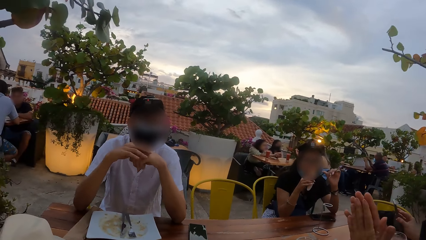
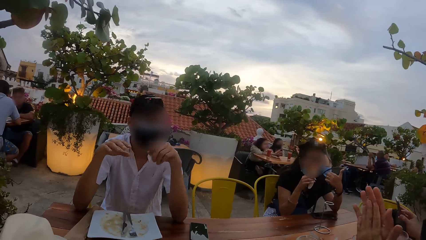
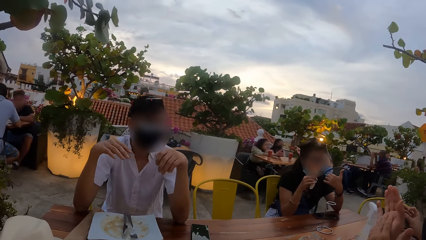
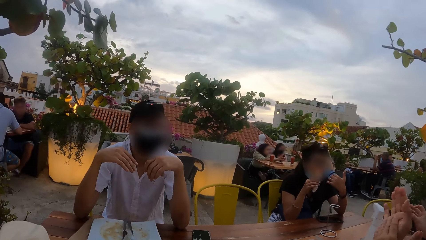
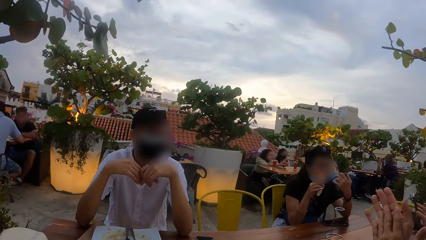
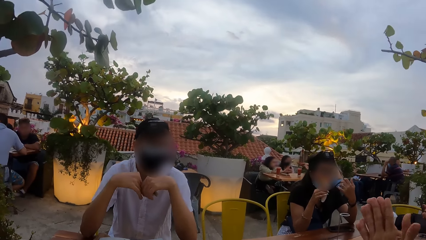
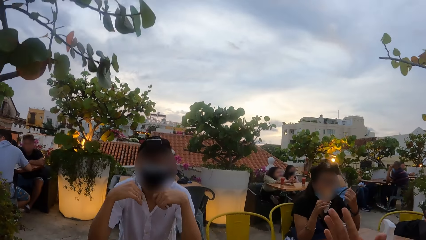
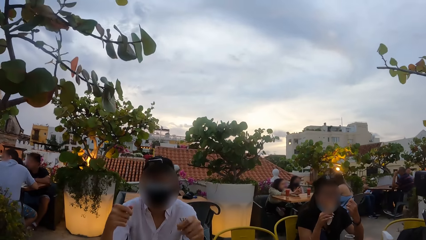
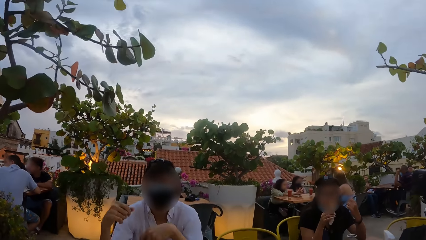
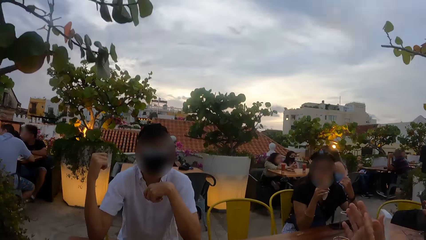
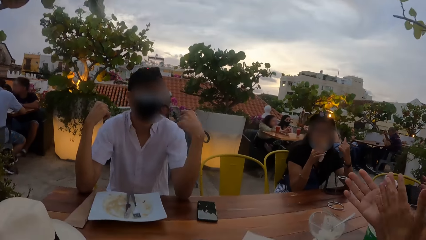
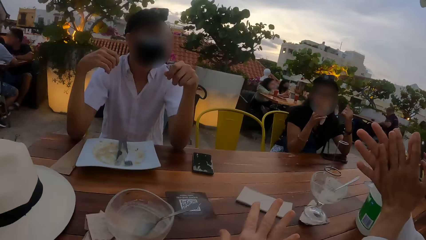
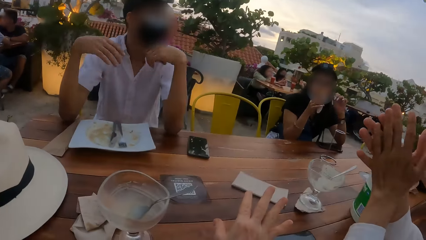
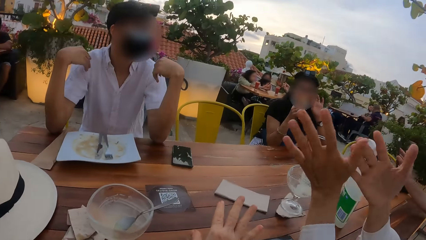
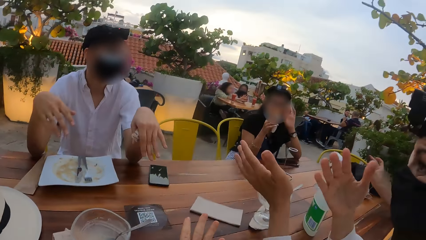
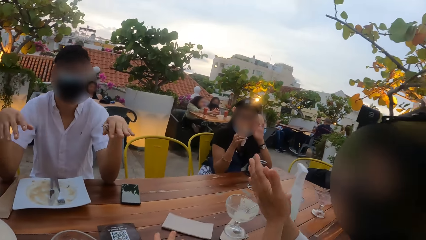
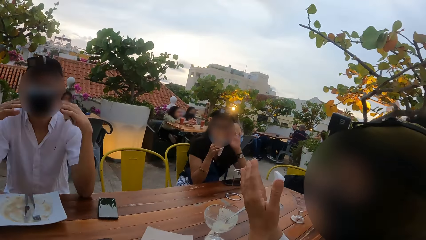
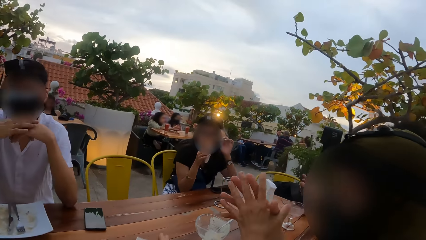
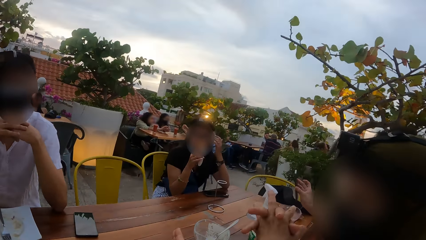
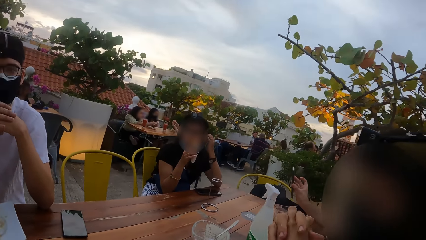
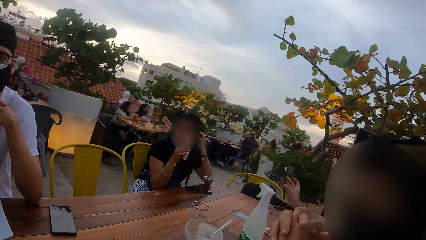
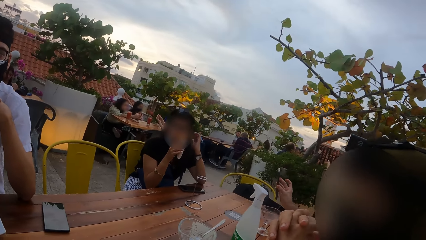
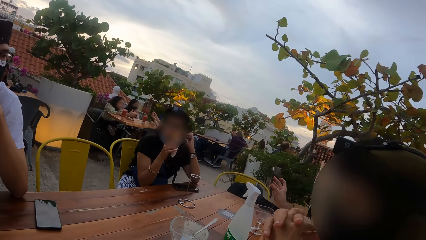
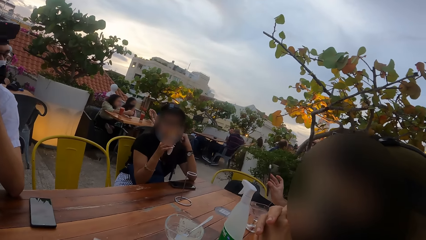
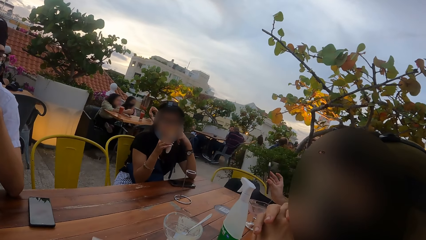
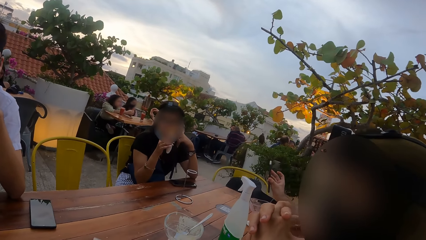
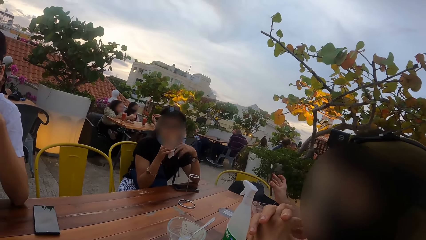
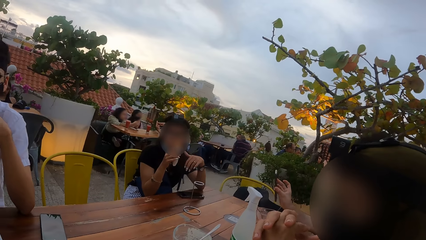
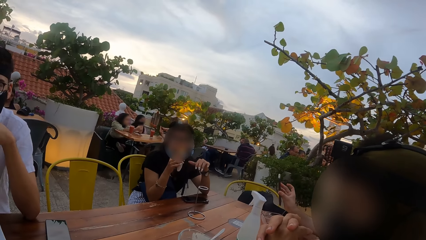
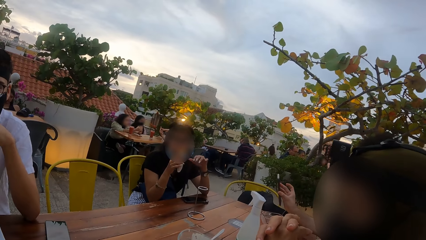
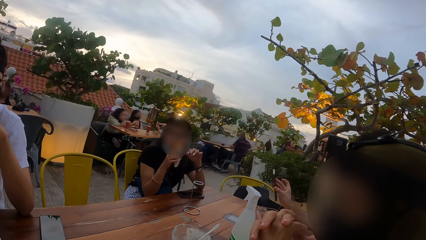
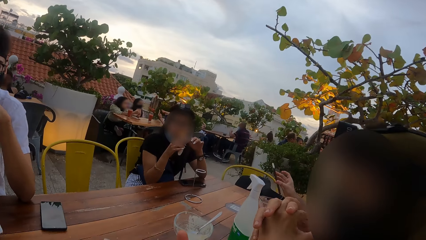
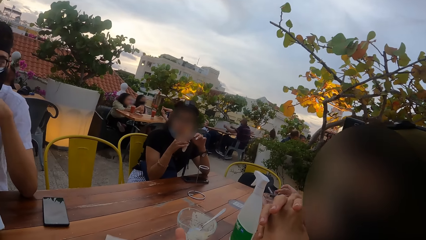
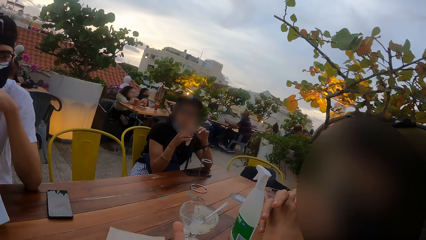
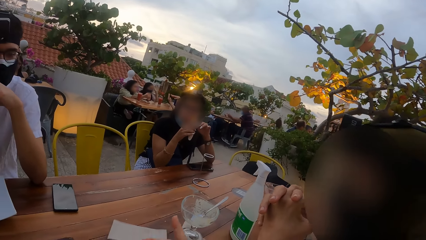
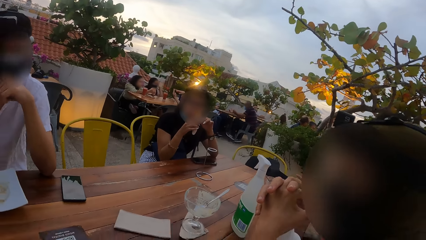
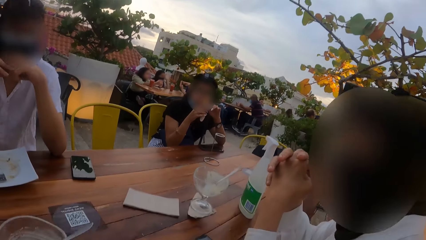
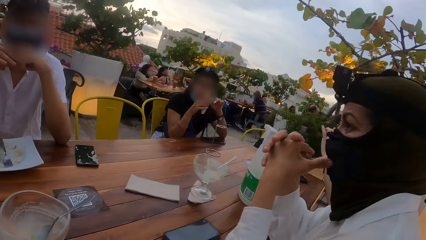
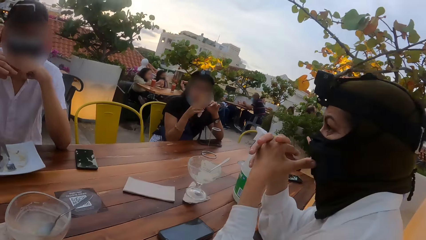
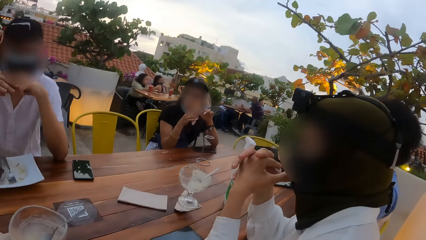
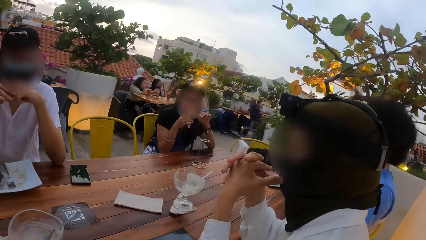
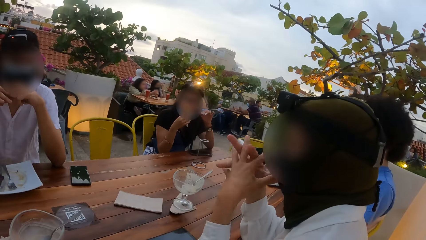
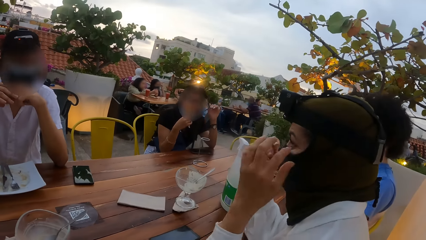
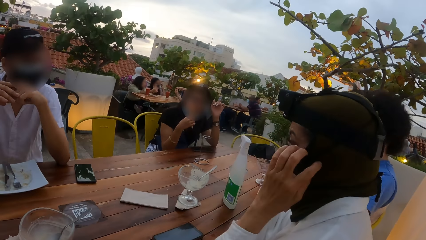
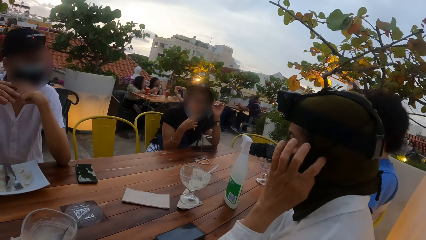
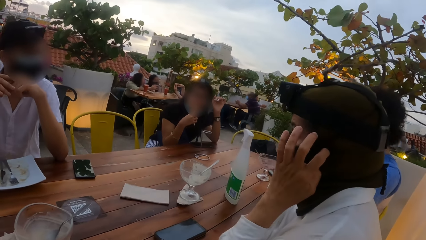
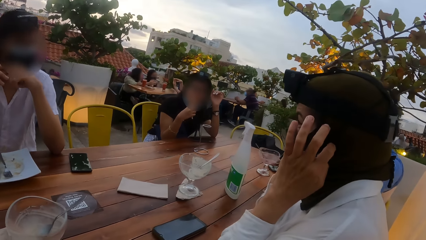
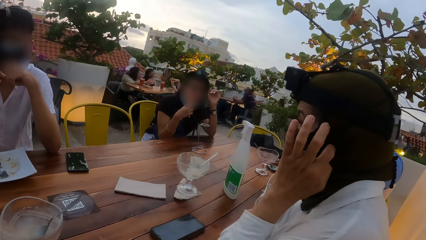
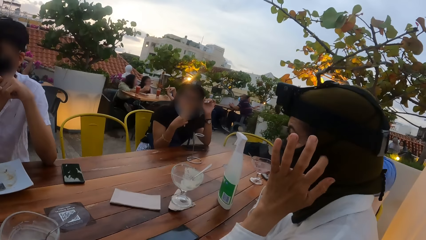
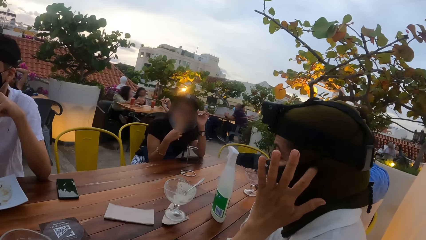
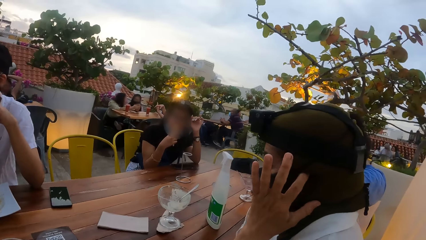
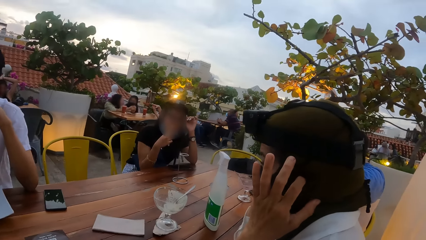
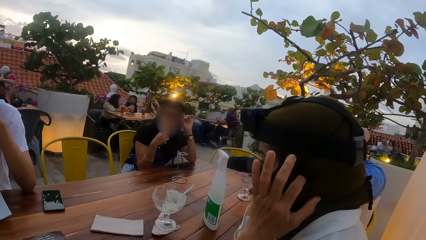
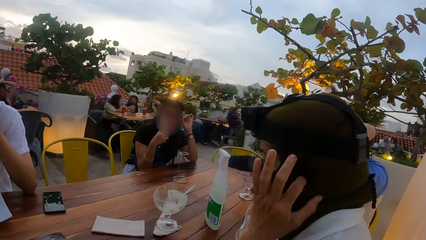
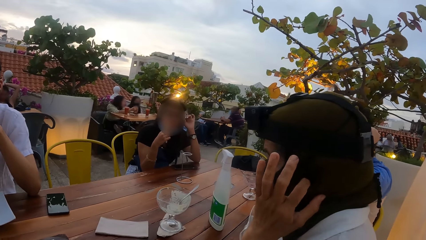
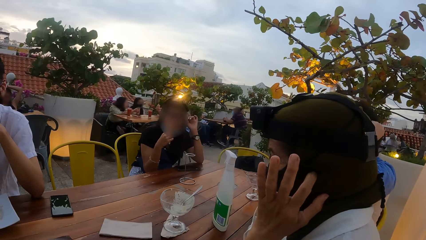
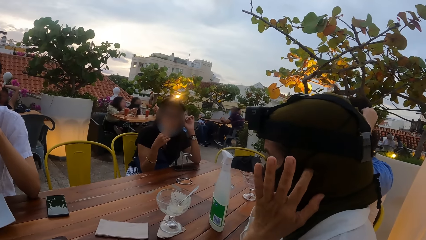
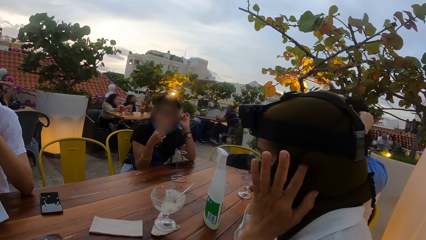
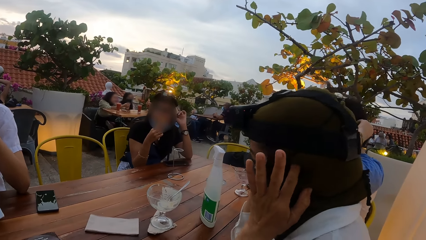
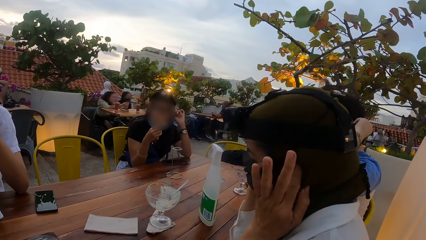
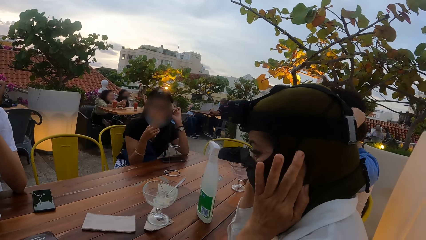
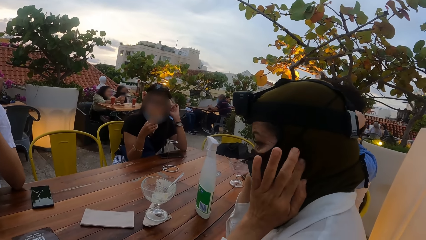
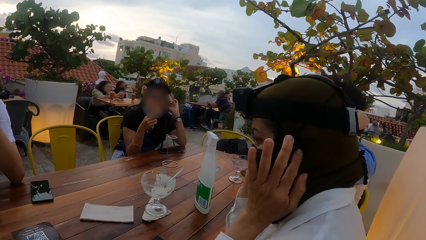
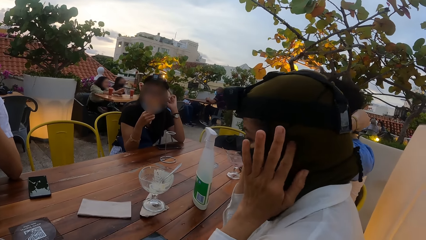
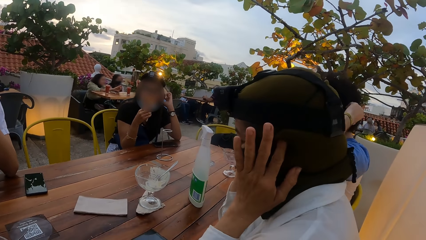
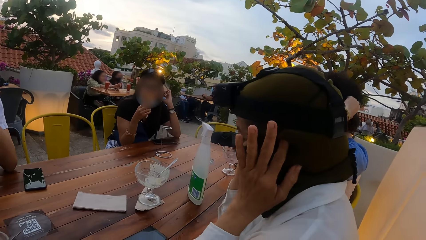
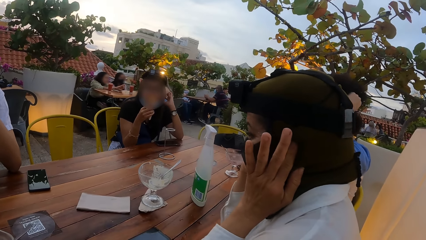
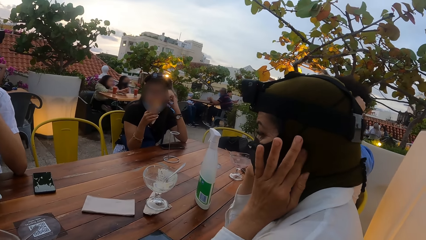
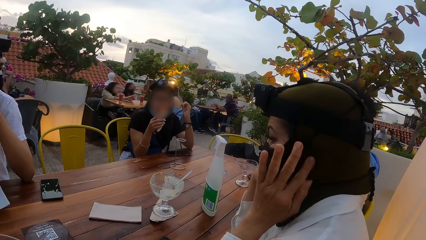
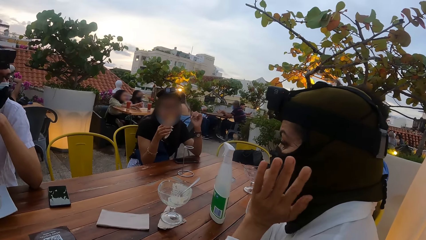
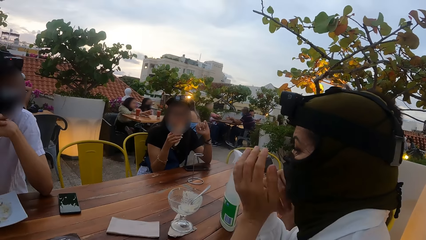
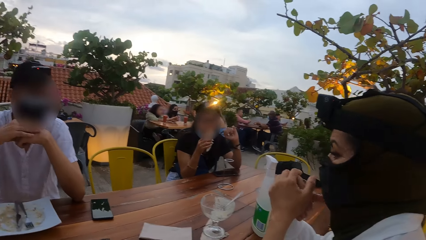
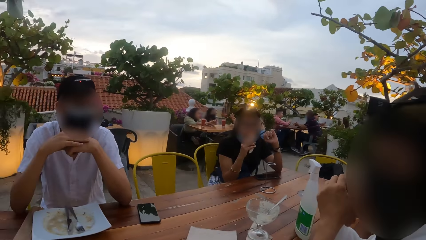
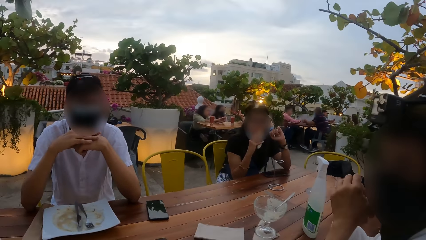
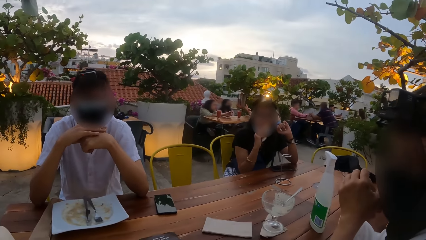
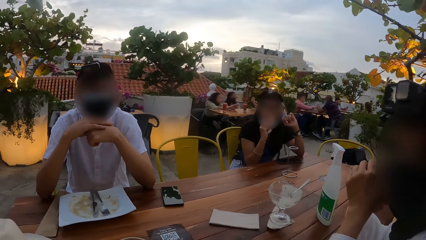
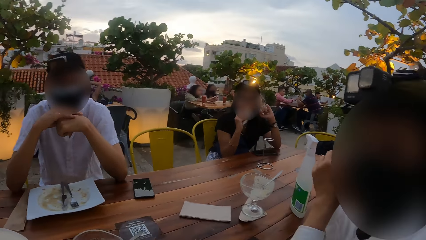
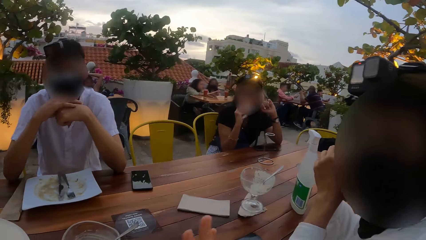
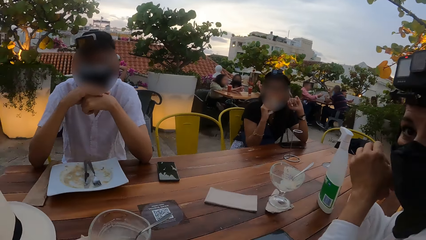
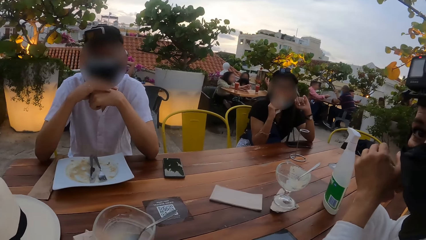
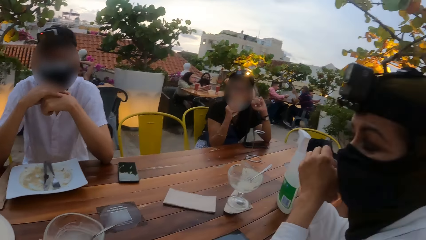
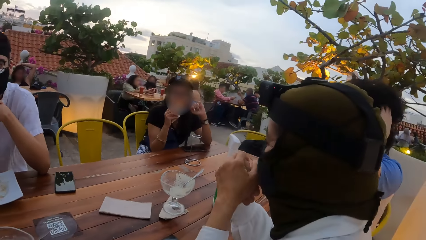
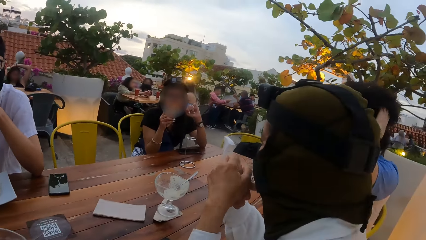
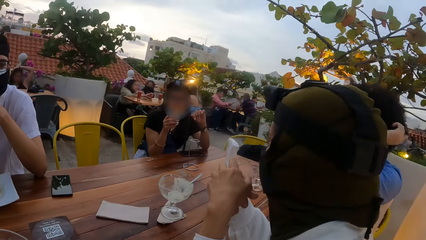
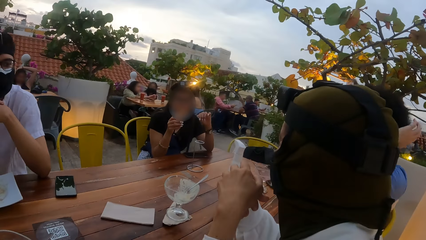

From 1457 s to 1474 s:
A woman rubs her hands together. A man interacts with the camera wearer and the woman. The camera wearer looks around. Another man drops the phone in his right hand on the table. The woman scratches her ear with her left hand. The other man scratches his head with his left hand. The woman holds her hands together.
